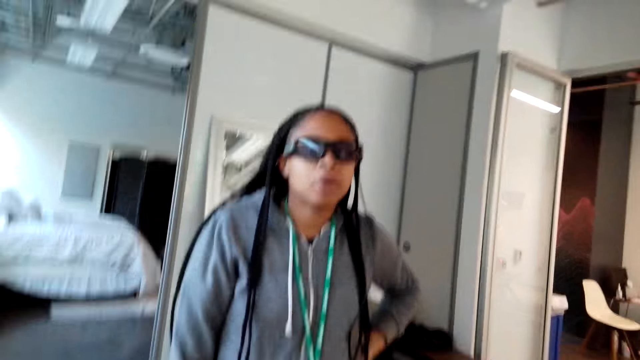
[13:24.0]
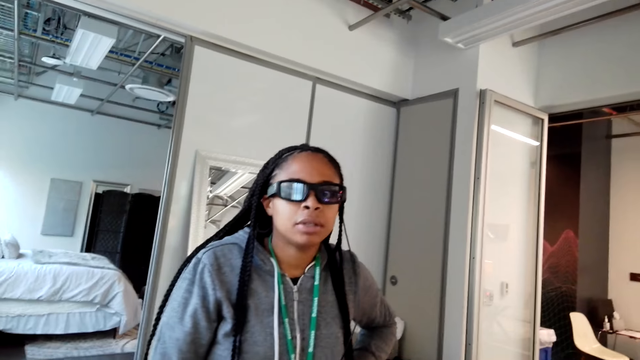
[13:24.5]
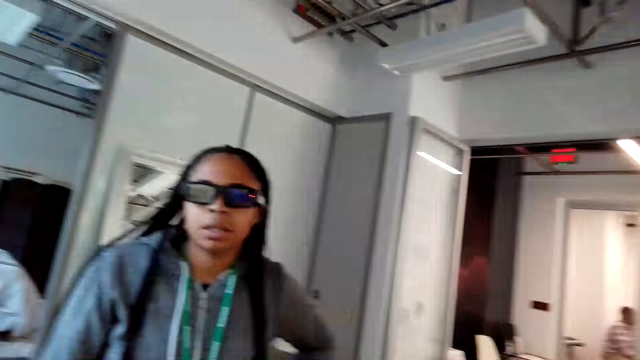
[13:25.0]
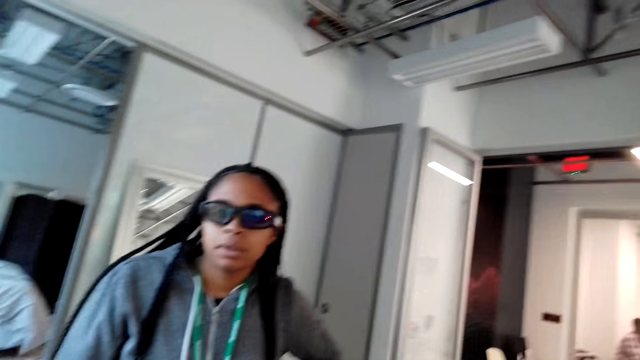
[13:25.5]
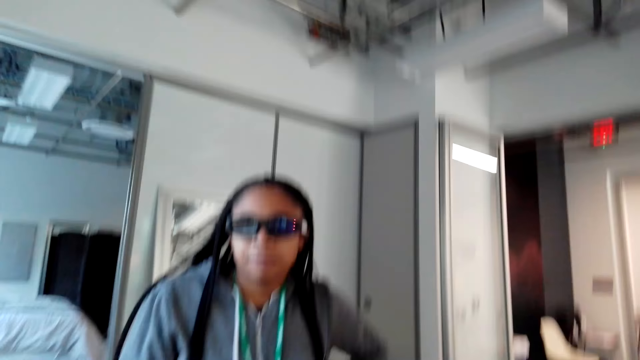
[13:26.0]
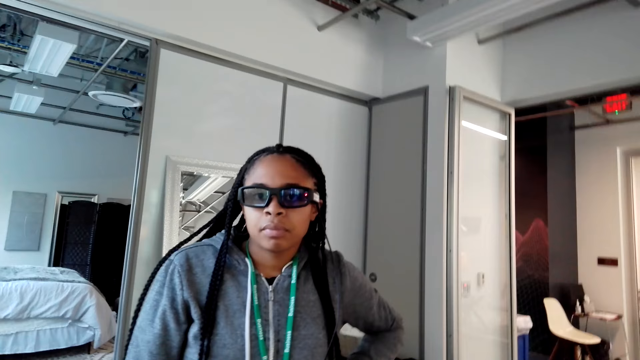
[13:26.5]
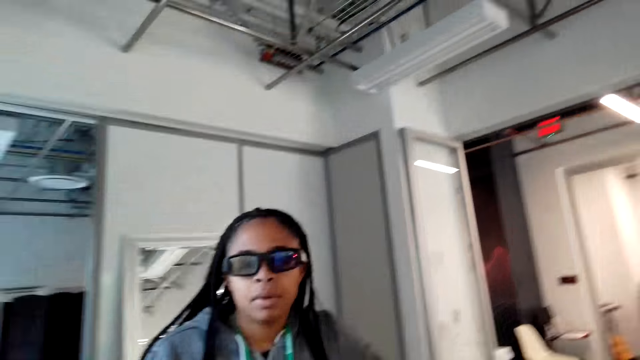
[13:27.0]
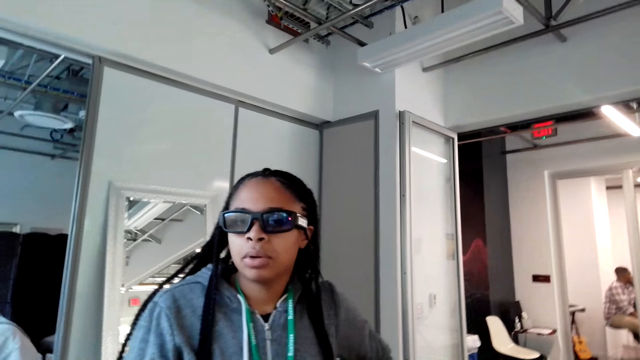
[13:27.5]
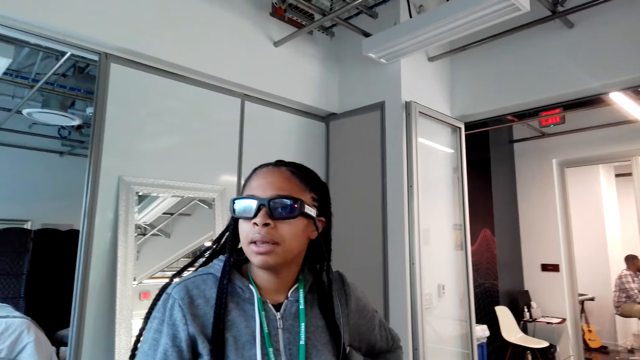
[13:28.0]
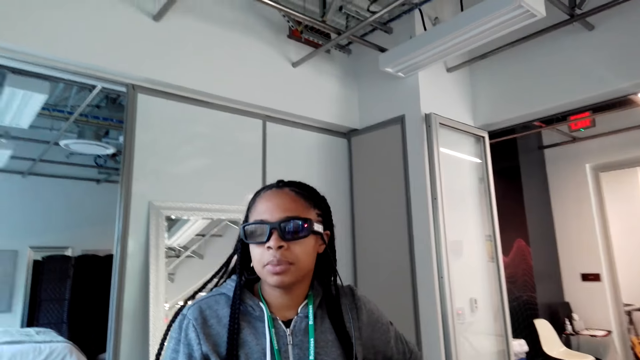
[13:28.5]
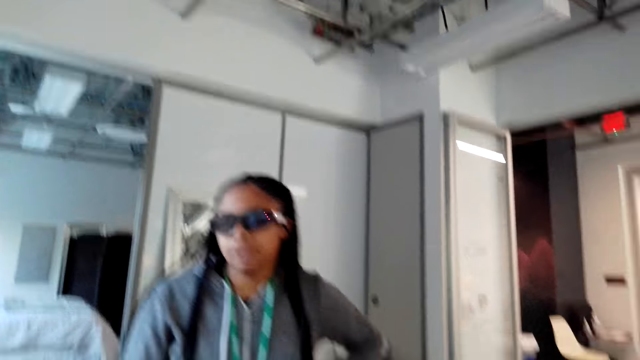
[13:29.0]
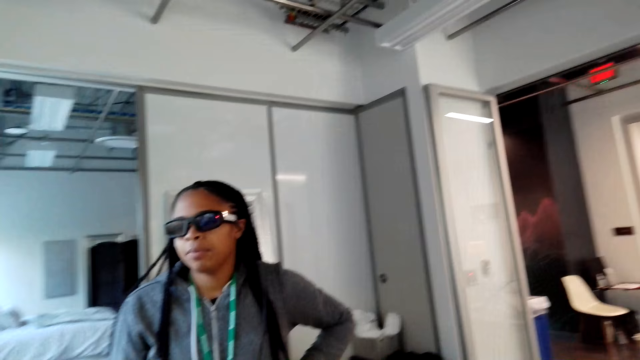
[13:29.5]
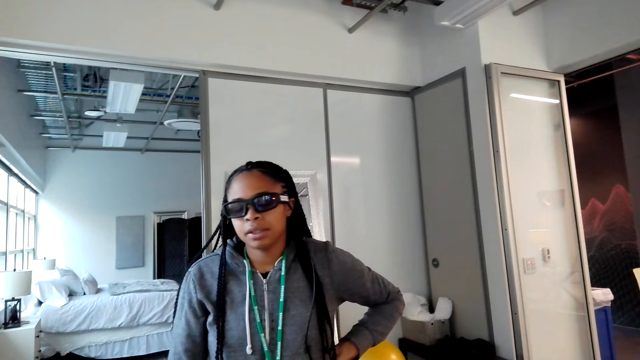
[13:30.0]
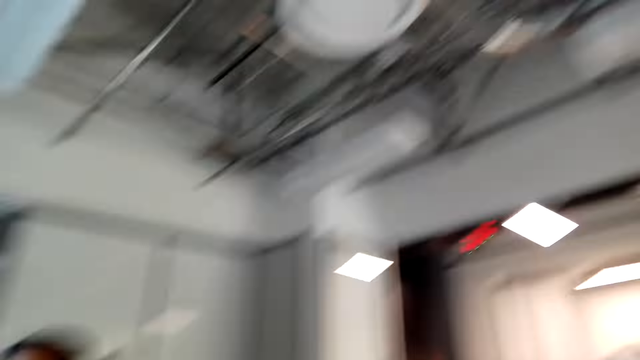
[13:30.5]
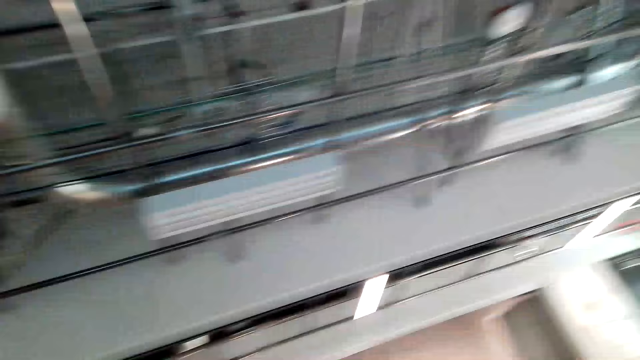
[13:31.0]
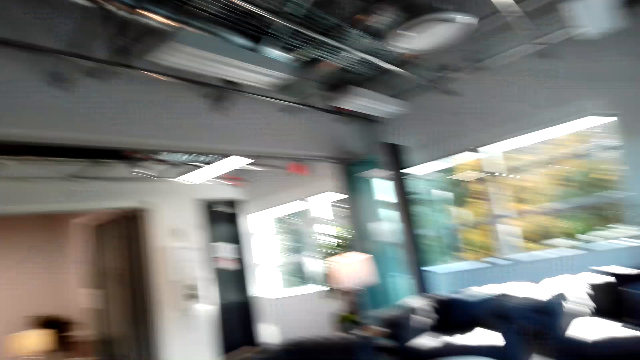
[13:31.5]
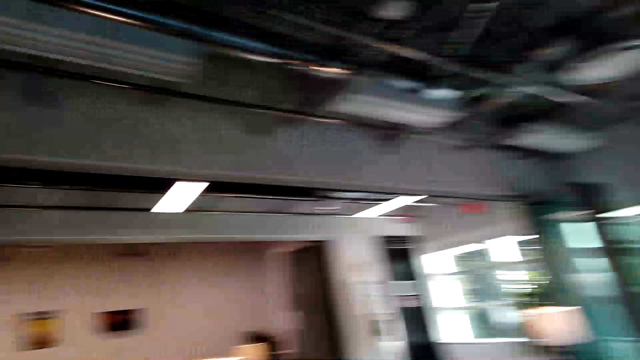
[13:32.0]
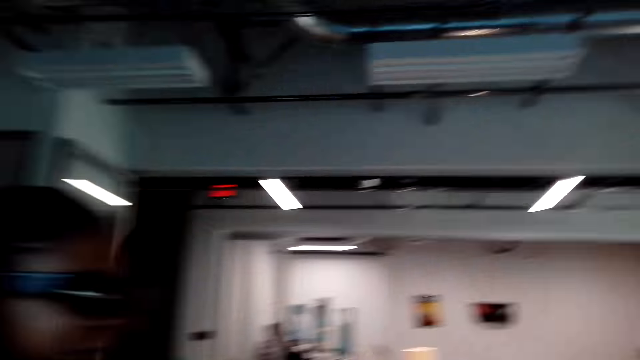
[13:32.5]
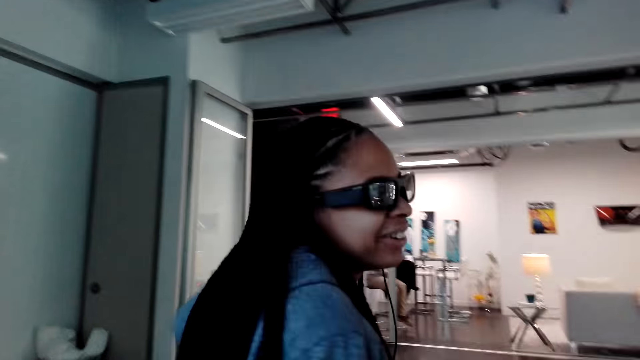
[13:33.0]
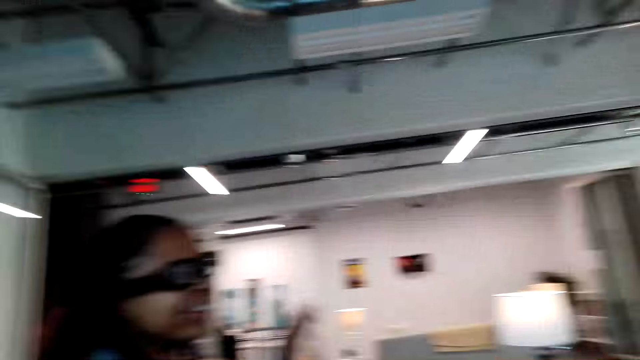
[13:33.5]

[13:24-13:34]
The camera wearer talks to a person. The person talks to the camera wearer. The camera wearer moves her head.

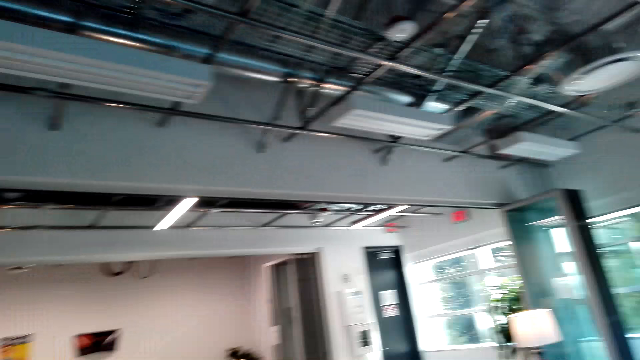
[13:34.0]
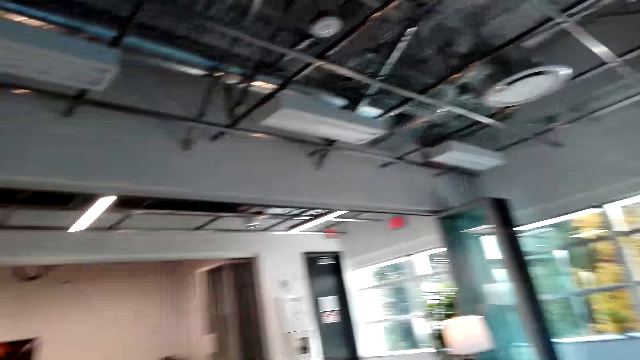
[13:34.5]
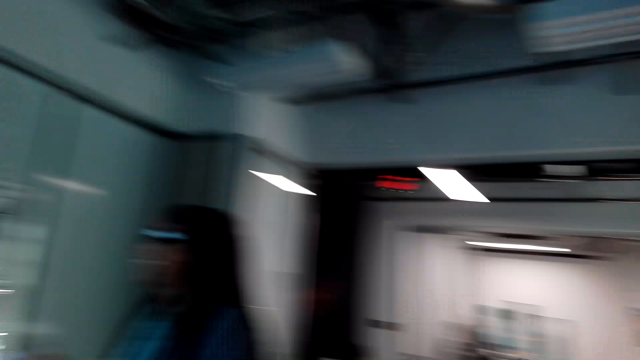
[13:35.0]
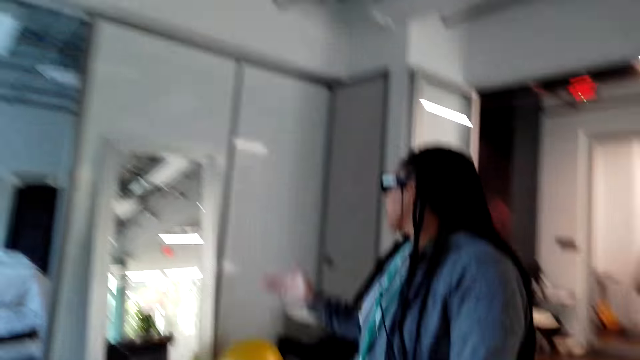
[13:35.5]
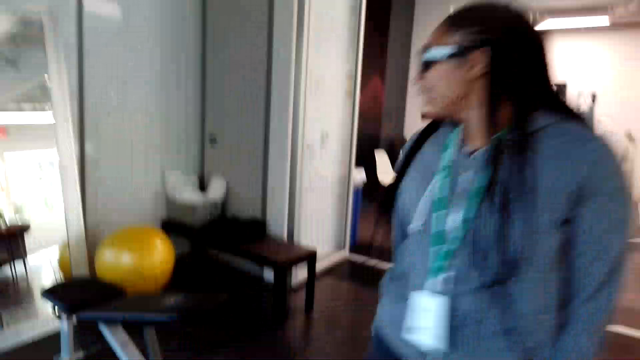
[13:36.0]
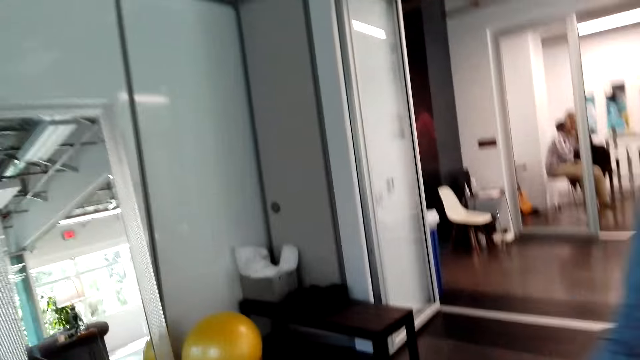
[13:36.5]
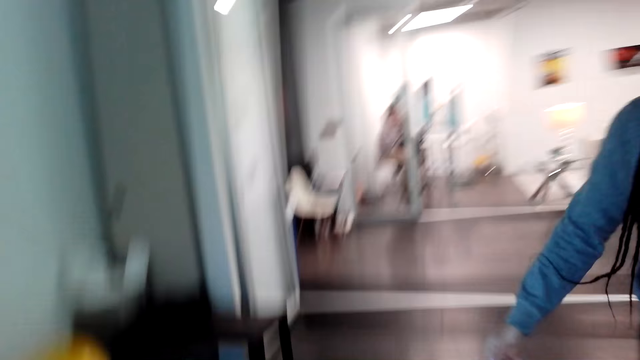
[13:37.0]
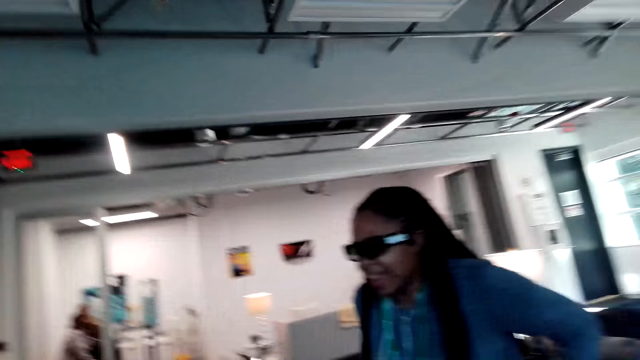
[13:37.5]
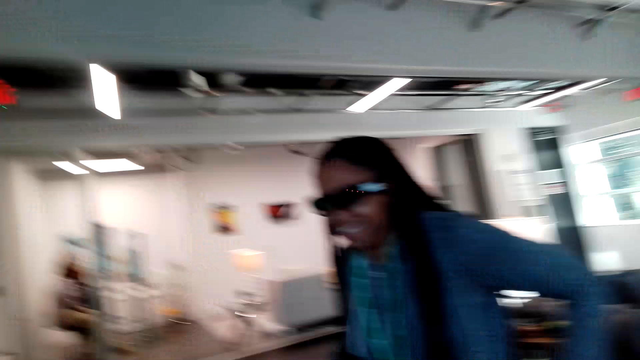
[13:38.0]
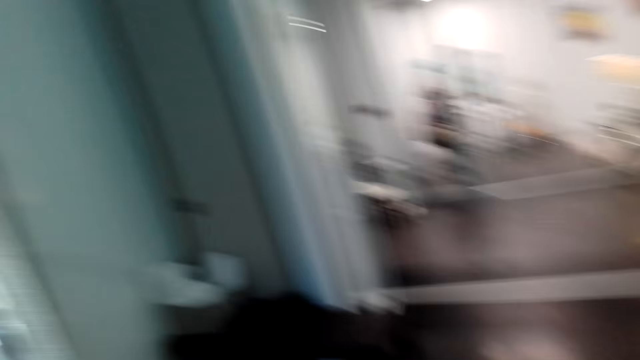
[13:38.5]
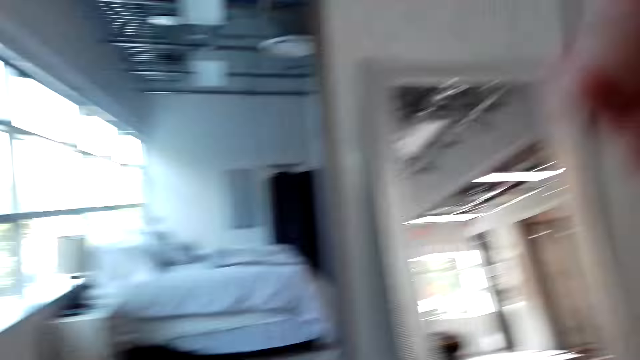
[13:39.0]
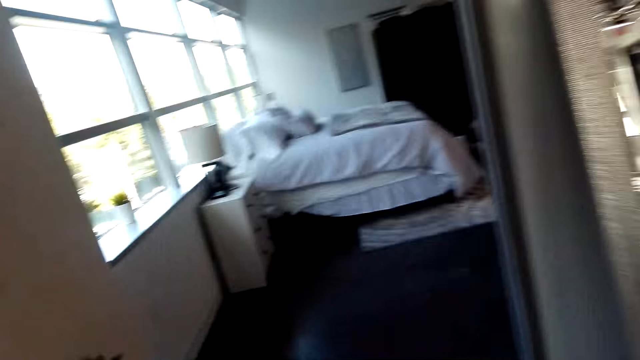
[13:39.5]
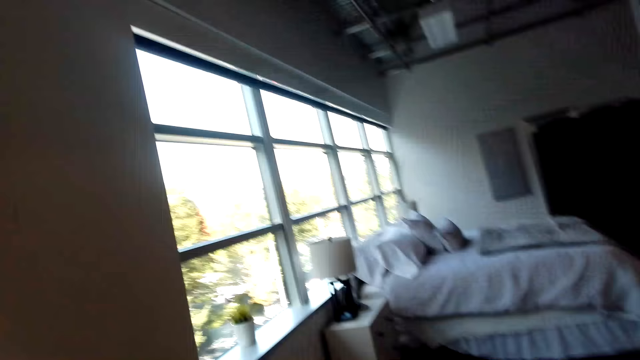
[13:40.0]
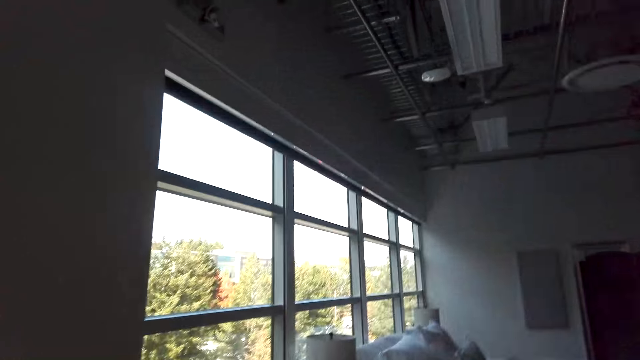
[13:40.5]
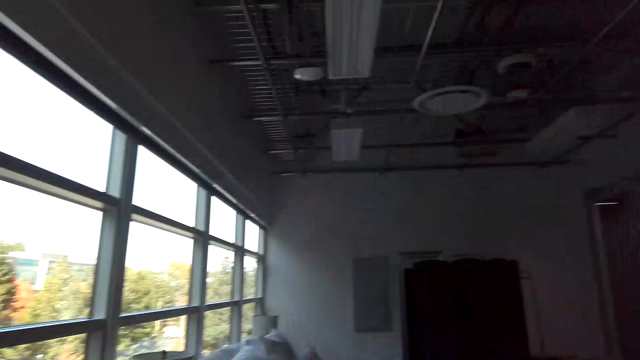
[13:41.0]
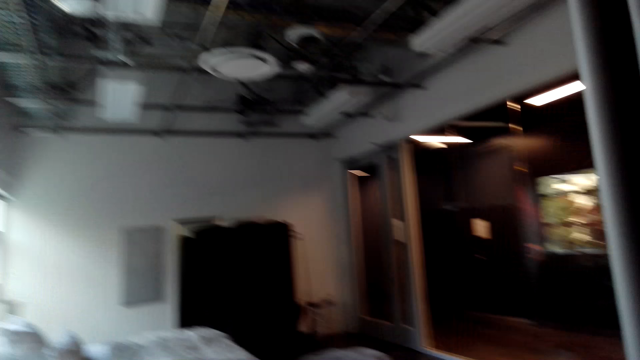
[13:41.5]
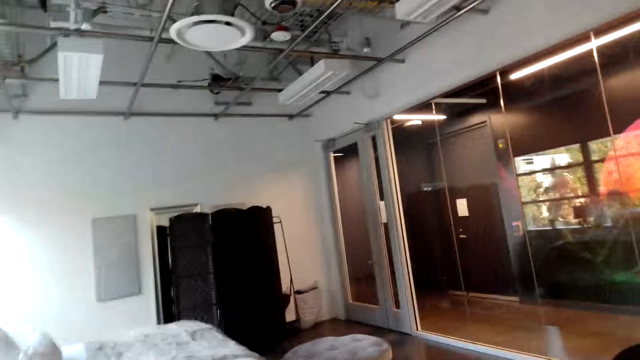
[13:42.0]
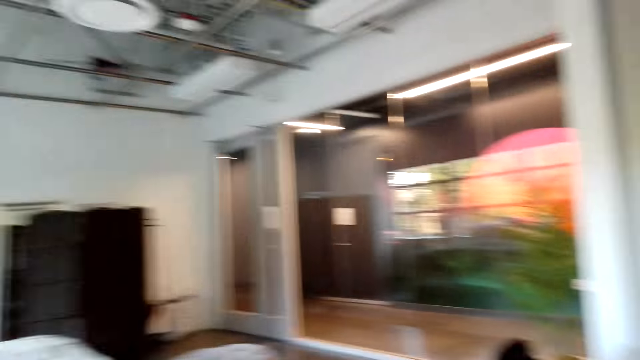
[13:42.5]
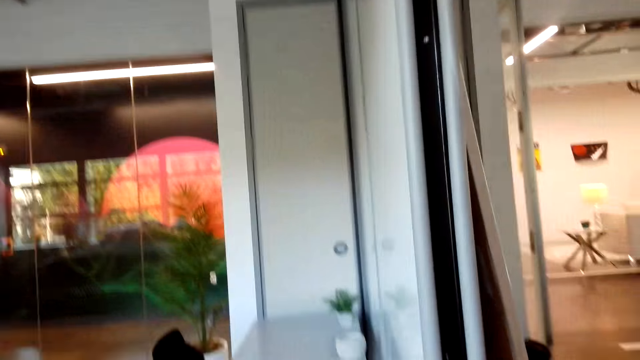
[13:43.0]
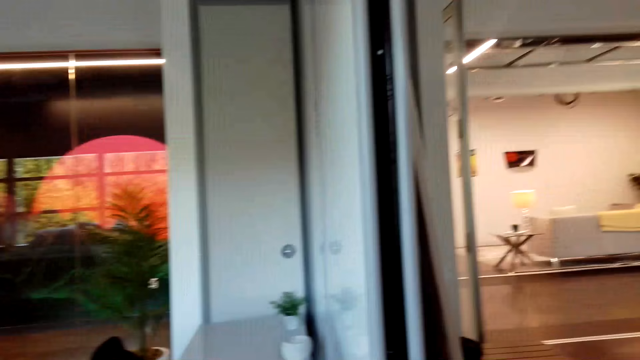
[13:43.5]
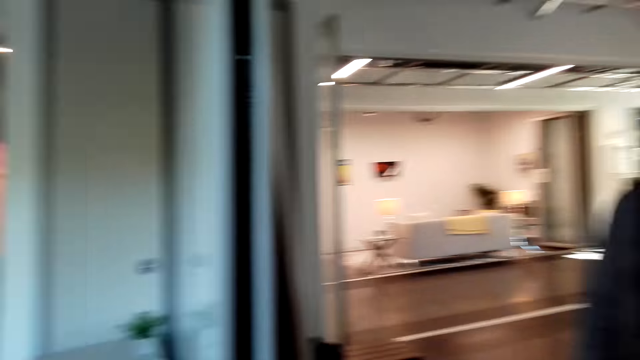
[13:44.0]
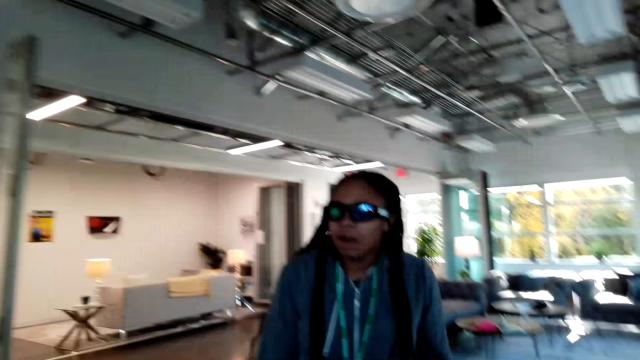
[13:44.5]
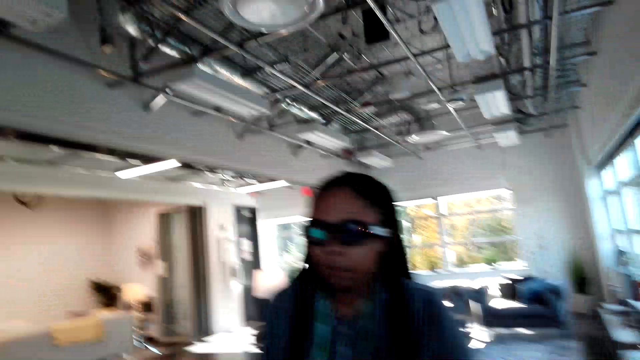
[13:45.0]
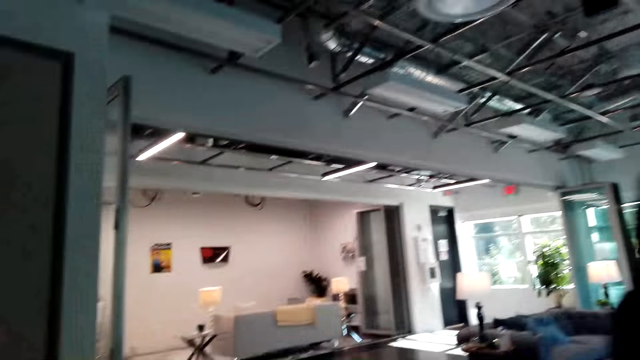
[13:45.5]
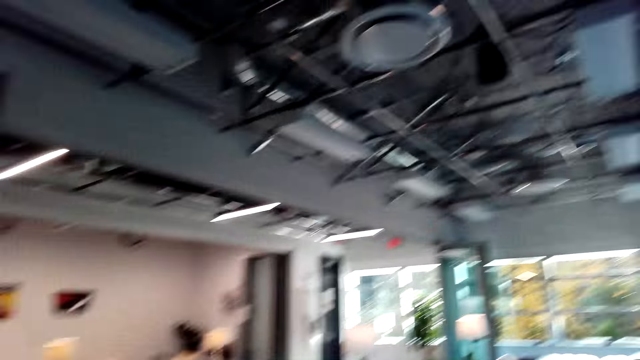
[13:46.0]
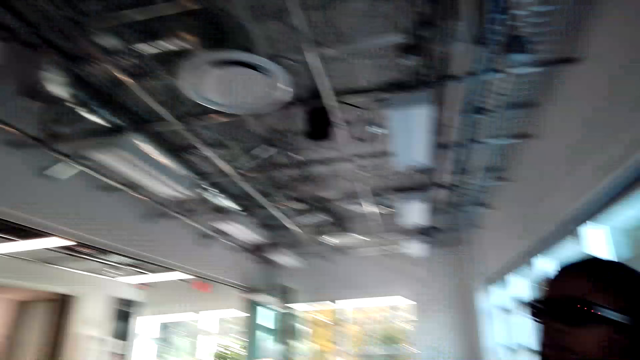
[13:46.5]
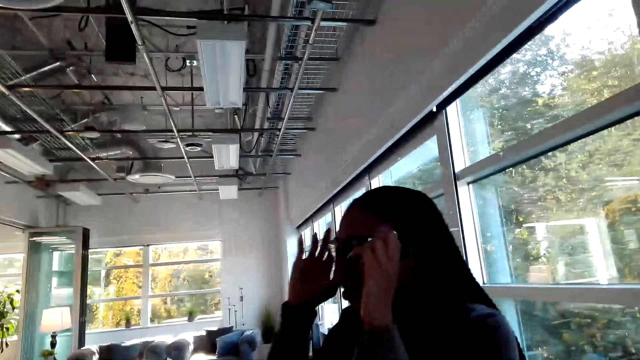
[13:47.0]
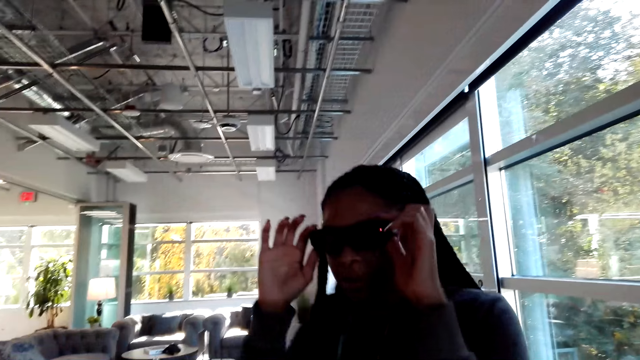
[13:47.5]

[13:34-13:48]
The camera wearer talks to a person. She walks to the bedroom door. She moves her head and looks around. A woman holds glasses.
